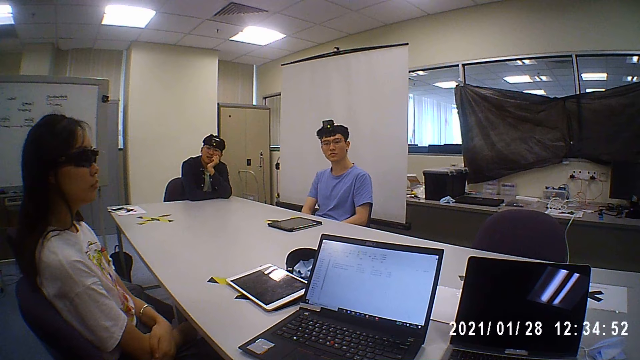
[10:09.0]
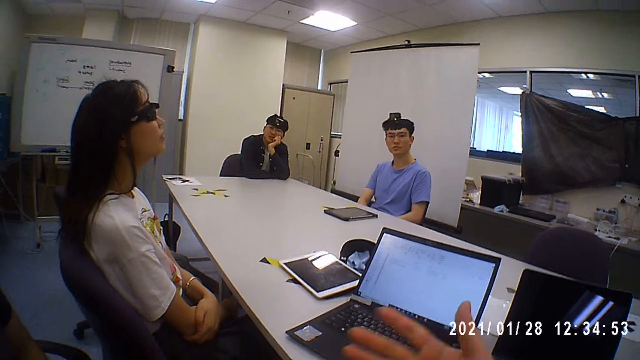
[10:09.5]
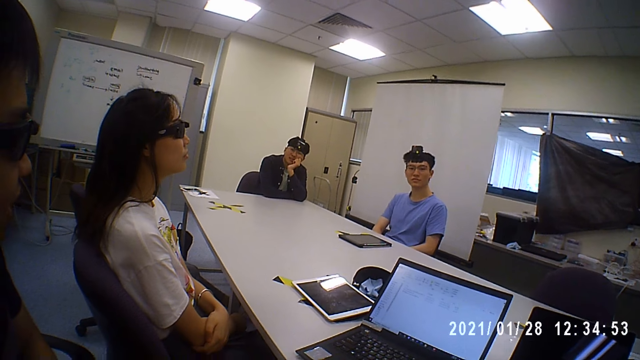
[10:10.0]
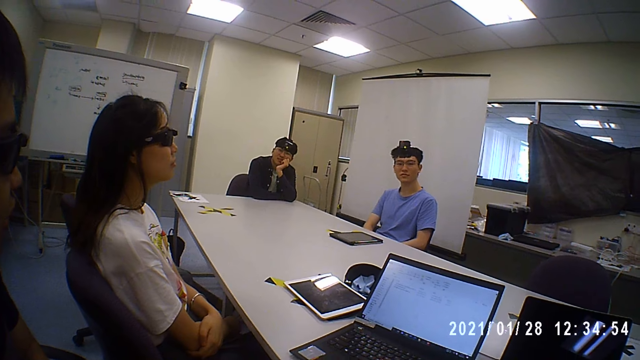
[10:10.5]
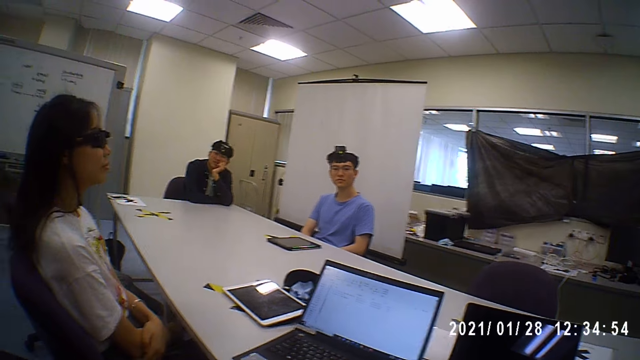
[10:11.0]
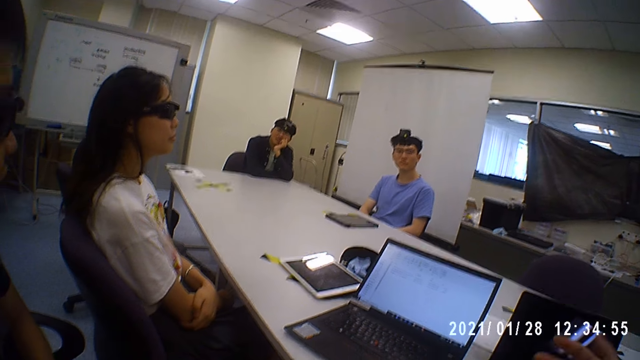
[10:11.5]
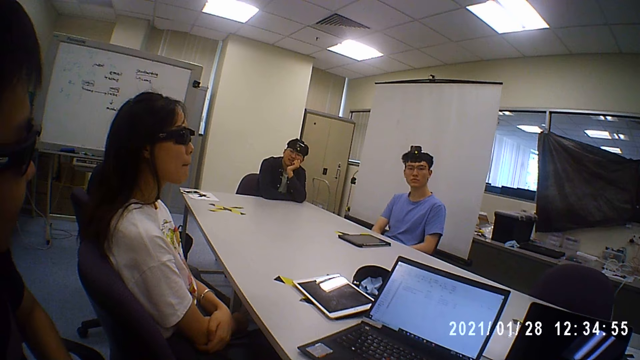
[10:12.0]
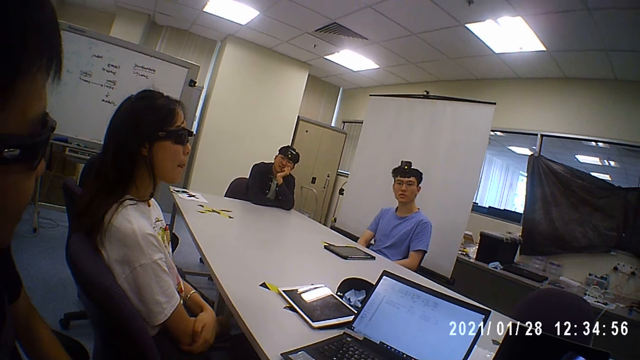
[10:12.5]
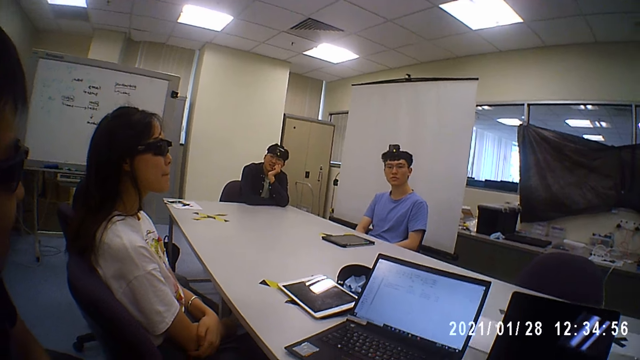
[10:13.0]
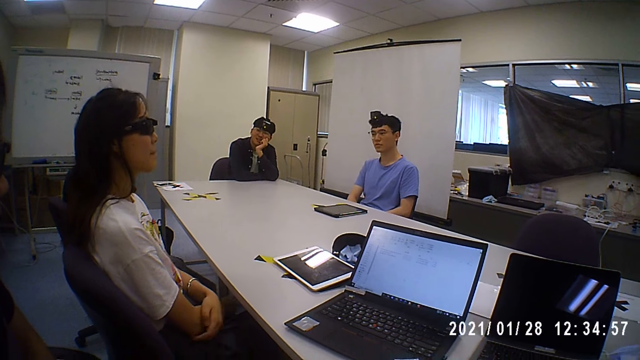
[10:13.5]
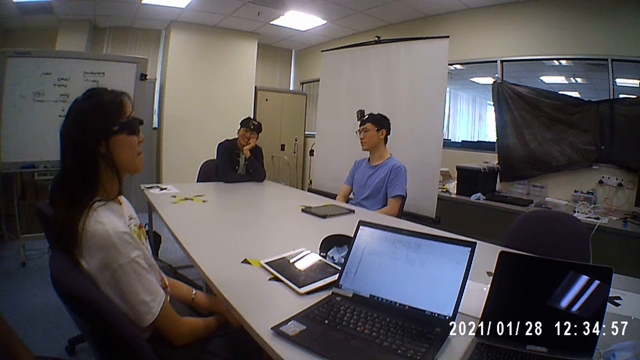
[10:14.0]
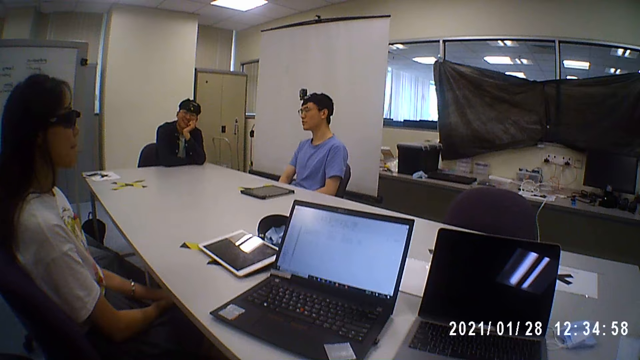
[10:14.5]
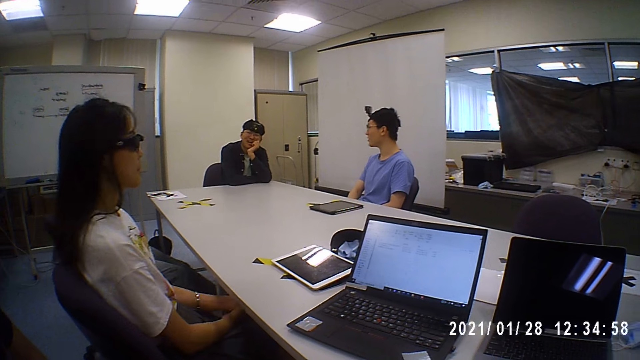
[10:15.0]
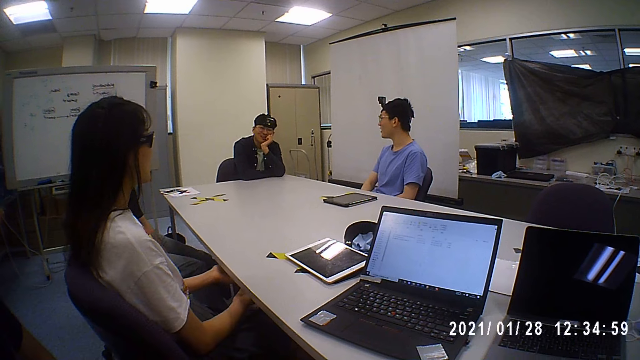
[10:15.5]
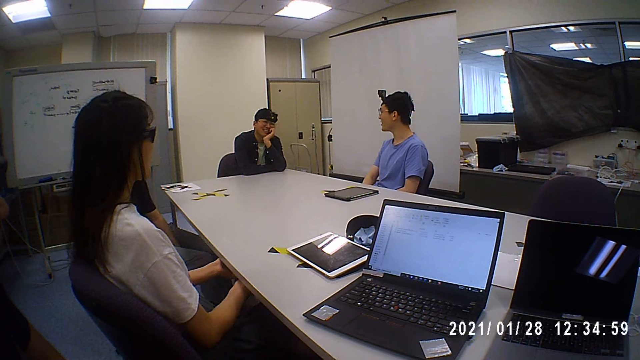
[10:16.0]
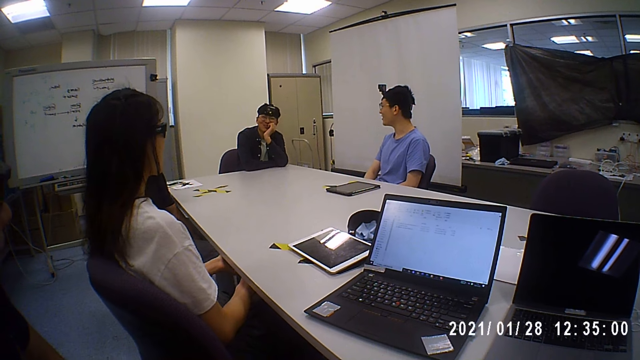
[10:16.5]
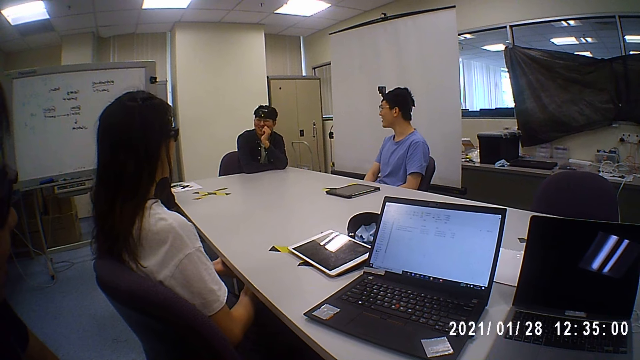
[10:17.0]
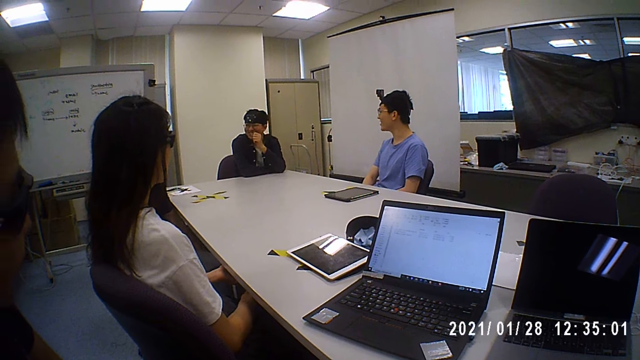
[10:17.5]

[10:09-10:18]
A man talks to colleagues. The woman holds the table with both hands and pulls herself closer to the table.

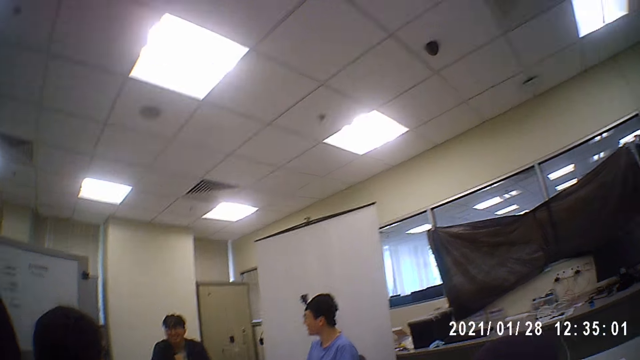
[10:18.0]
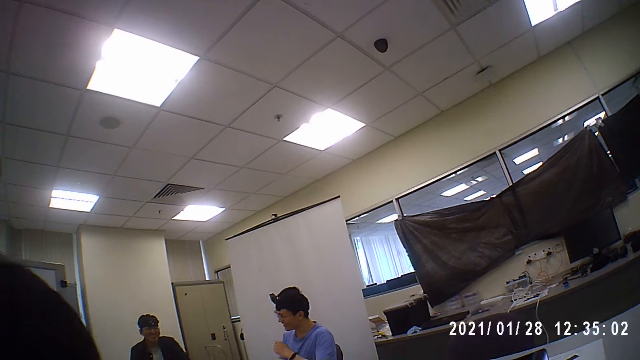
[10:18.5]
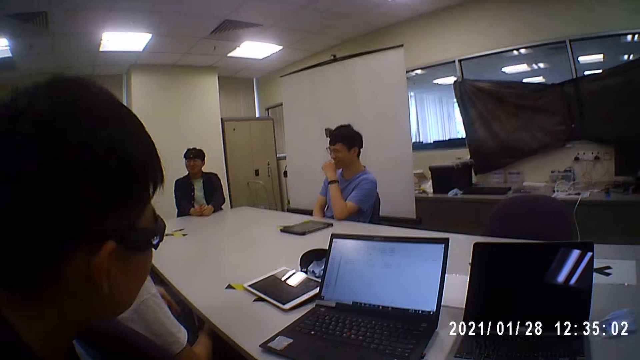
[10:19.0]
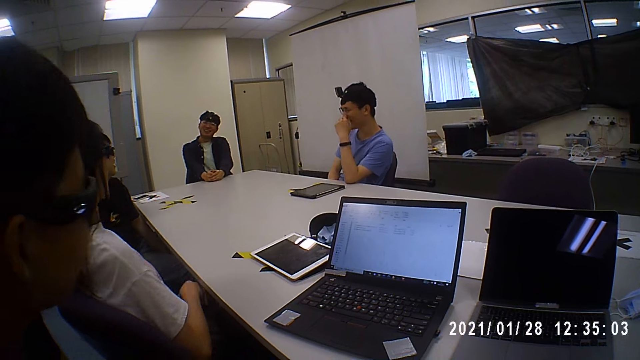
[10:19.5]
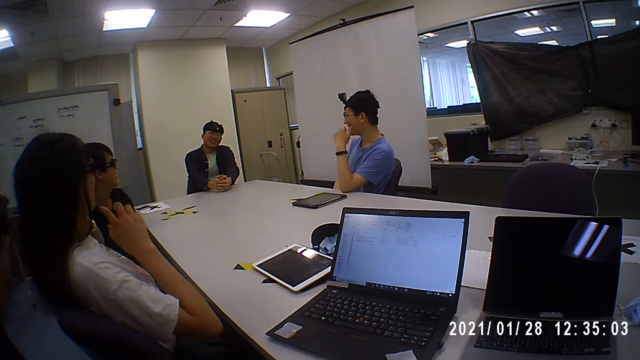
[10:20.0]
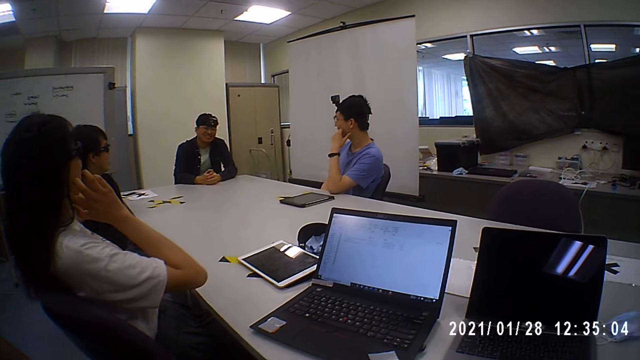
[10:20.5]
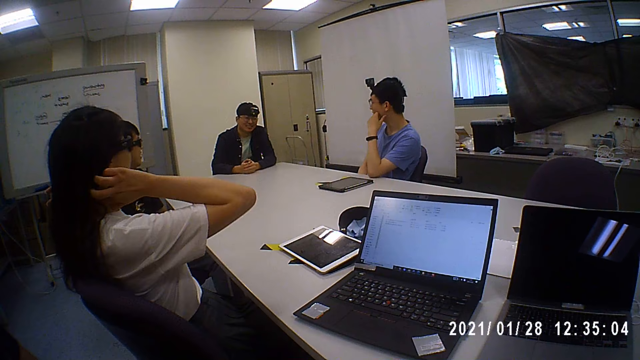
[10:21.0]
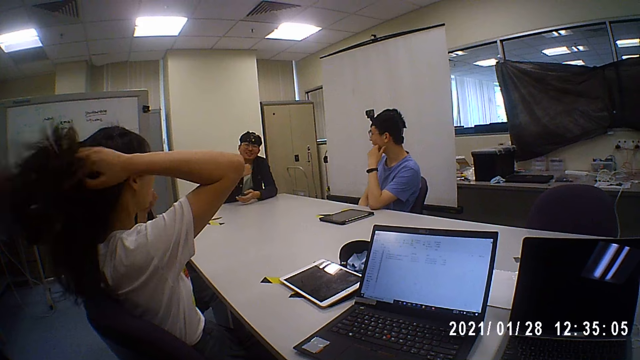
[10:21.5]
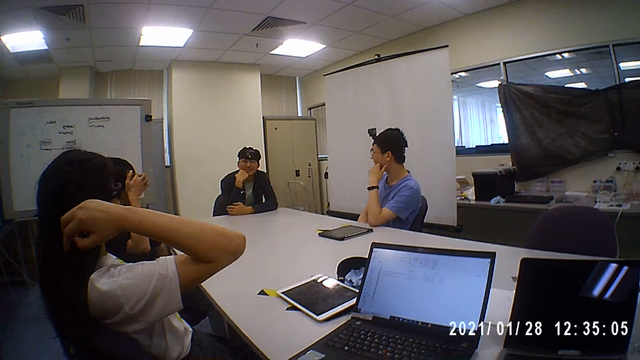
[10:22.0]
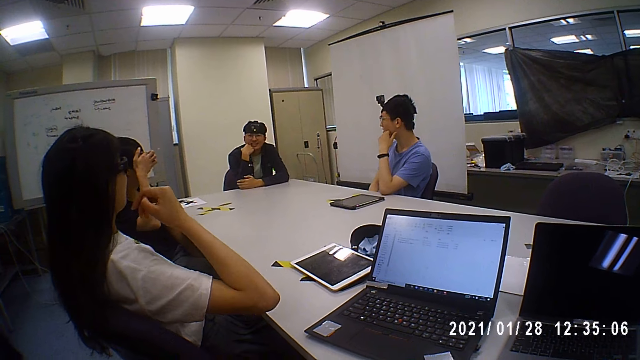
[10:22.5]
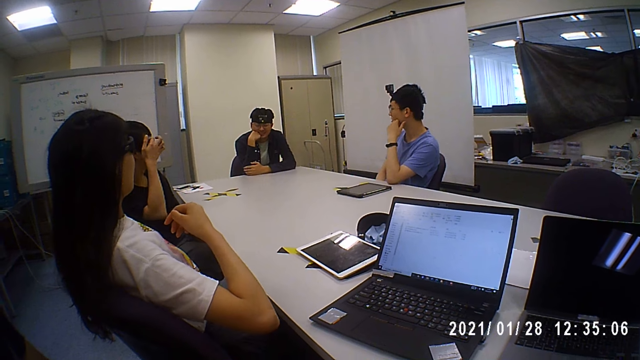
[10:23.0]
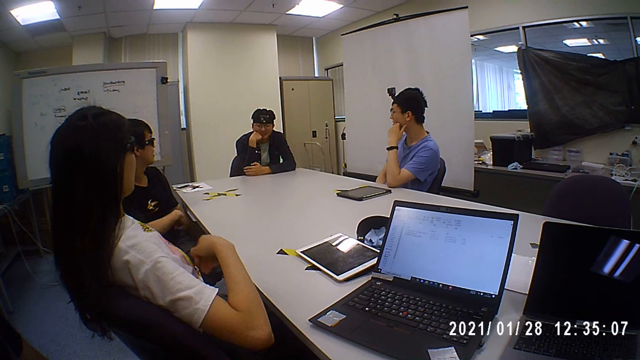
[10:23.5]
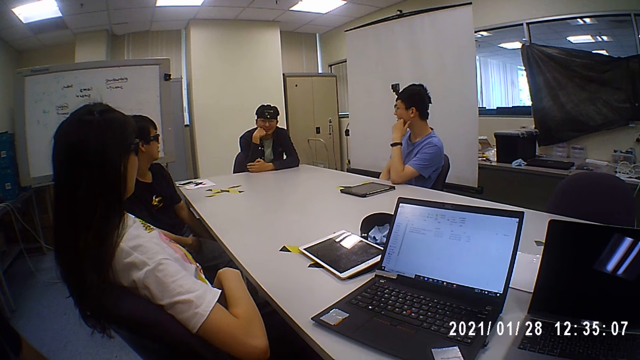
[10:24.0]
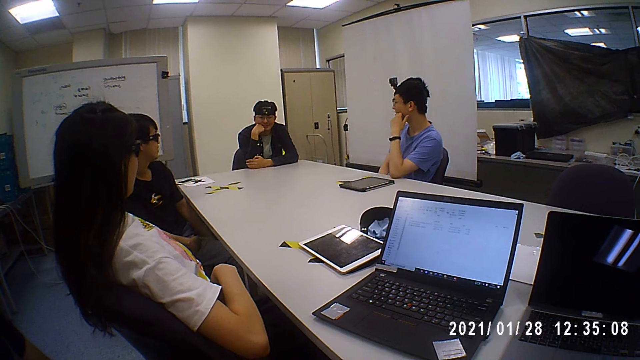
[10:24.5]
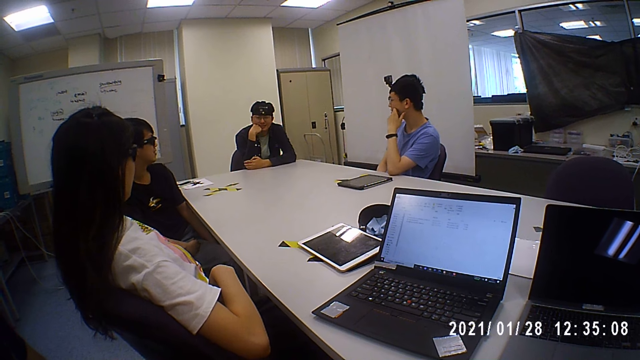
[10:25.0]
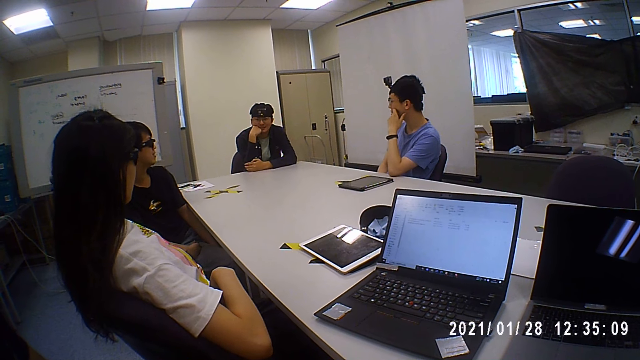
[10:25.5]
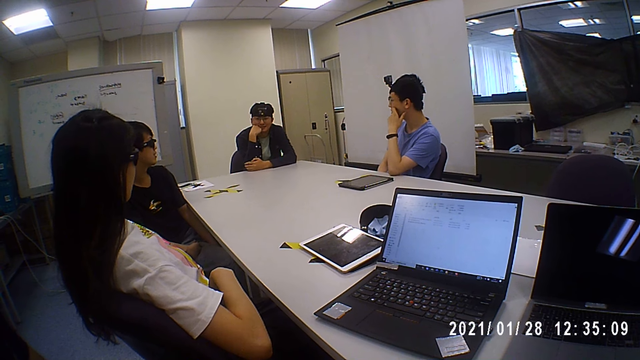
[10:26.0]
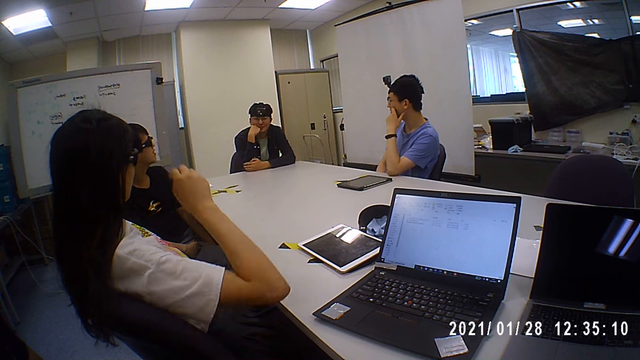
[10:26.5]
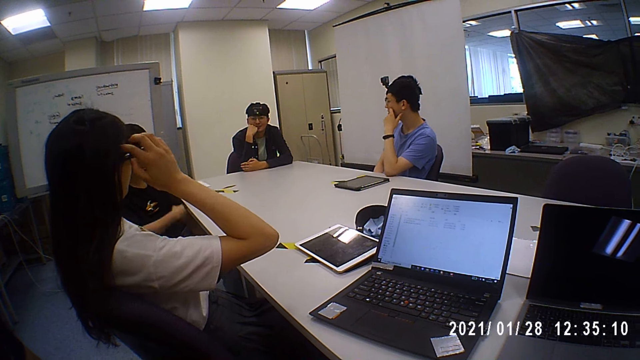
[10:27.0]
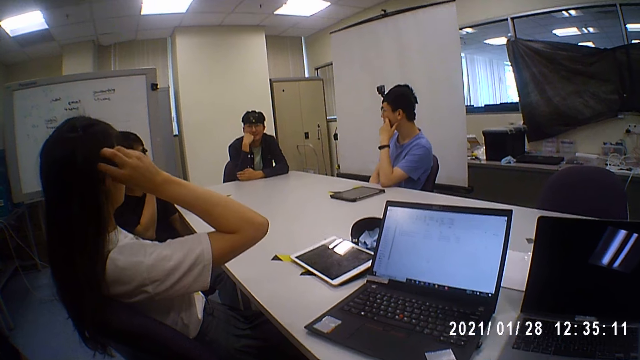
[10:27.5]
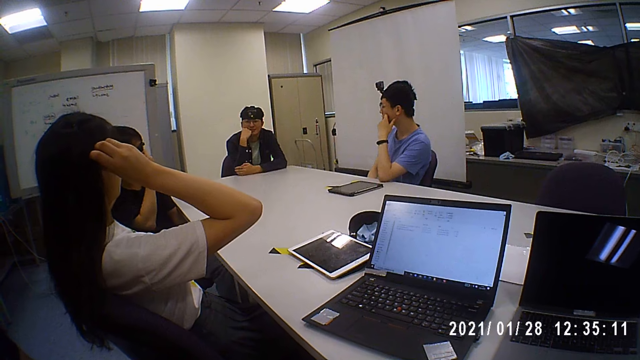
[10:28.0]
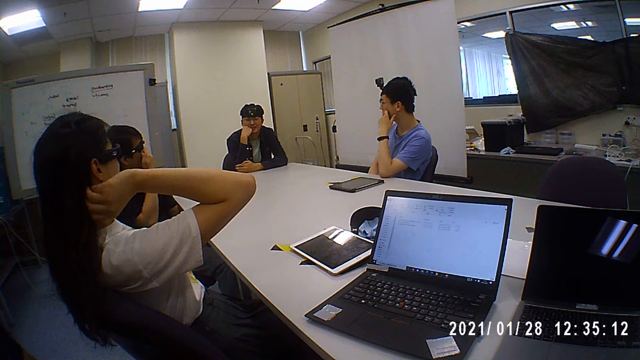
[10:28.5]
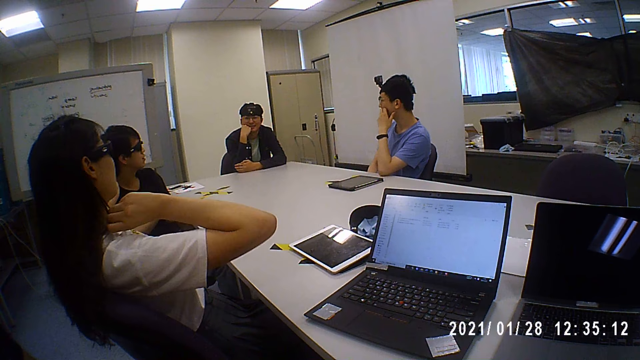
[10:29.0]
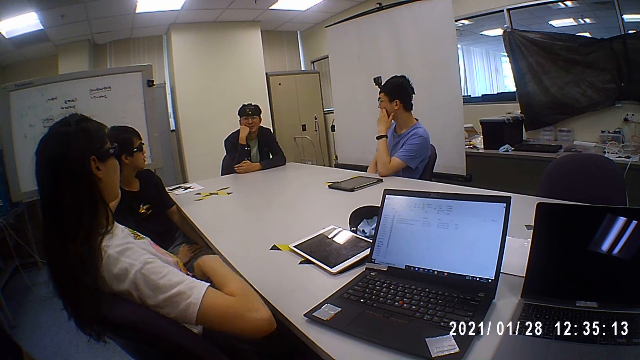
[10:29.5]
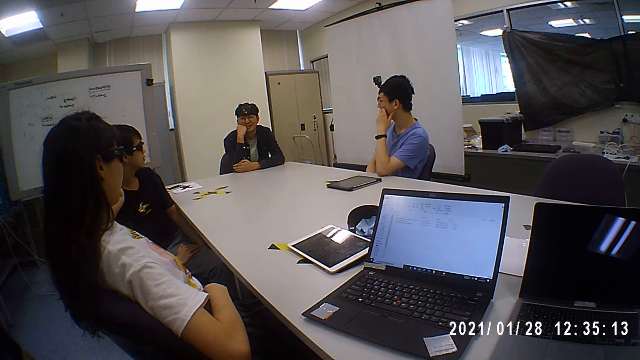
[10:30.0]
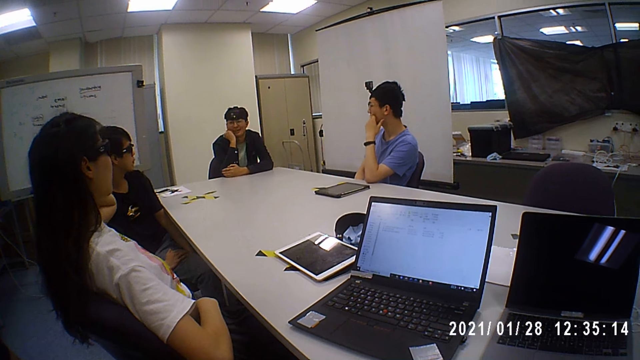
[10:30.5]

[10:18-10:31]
The man touches his face with his left hand and places his left hand on his face. The woman adjusts her hair with both hands. The camera wearer moves the right hand. Another man talks to colleagues. A third man places his right hand on his legs. The woman adjusts her hair with both hands. The third man touches his face with his right hand and places his right hand on his right leg.
